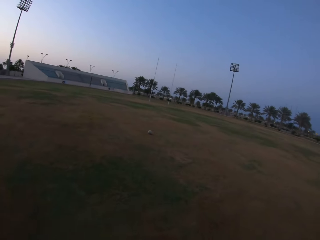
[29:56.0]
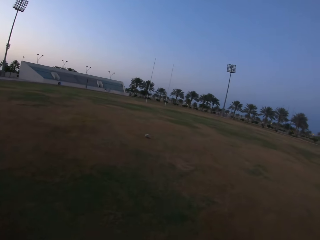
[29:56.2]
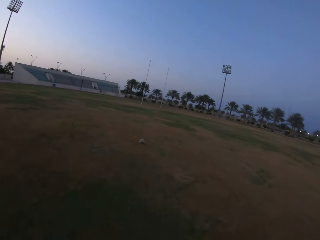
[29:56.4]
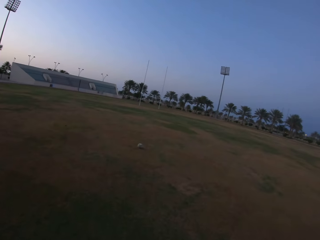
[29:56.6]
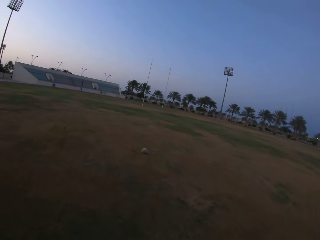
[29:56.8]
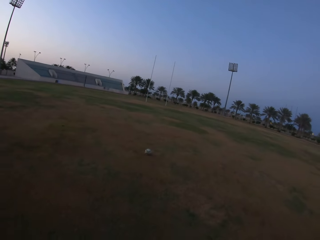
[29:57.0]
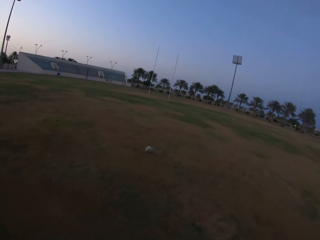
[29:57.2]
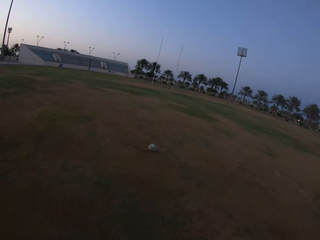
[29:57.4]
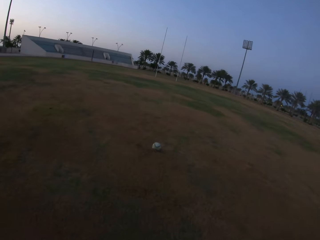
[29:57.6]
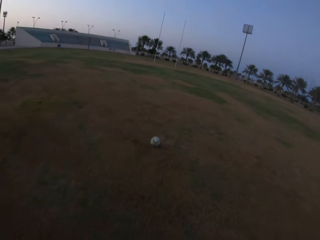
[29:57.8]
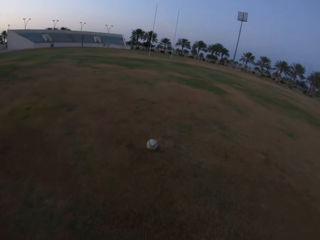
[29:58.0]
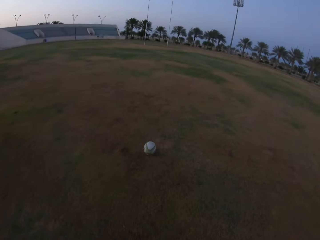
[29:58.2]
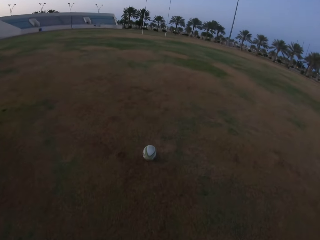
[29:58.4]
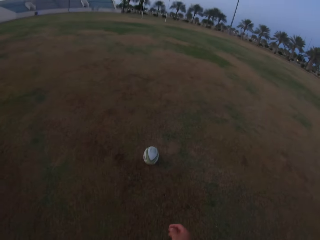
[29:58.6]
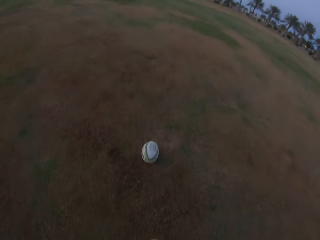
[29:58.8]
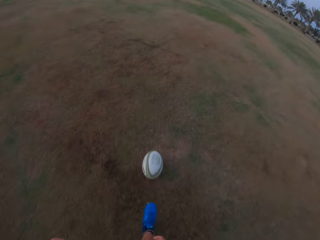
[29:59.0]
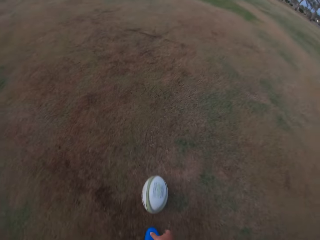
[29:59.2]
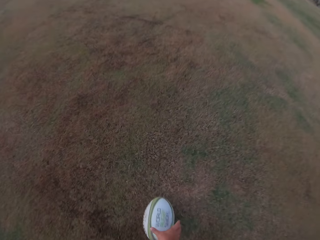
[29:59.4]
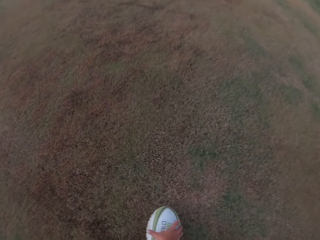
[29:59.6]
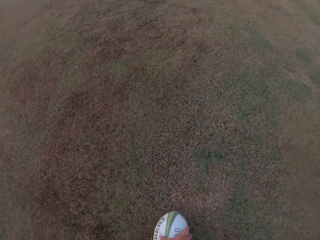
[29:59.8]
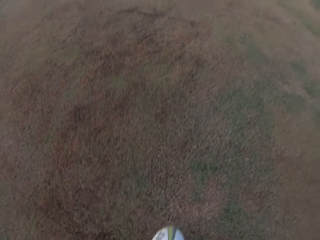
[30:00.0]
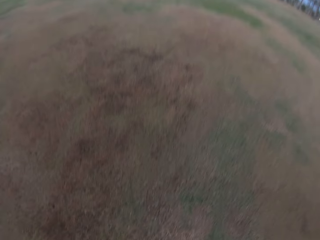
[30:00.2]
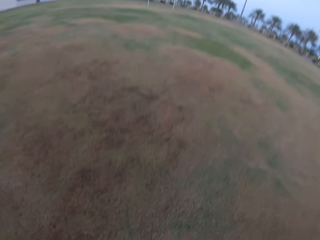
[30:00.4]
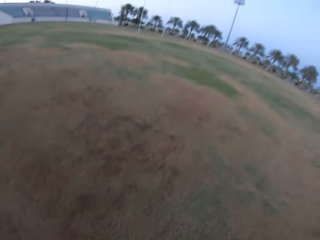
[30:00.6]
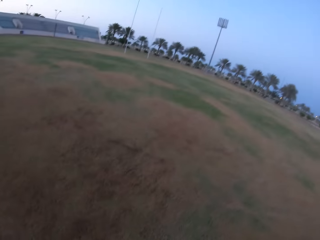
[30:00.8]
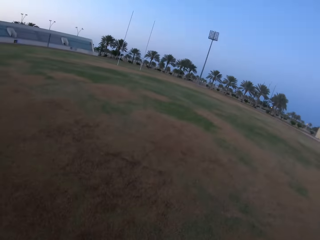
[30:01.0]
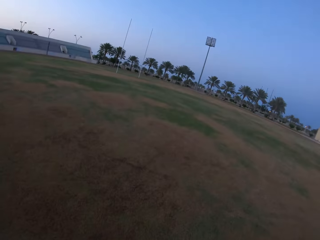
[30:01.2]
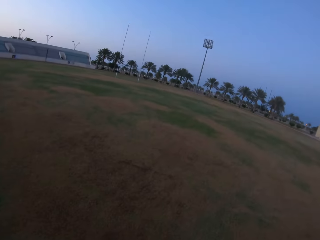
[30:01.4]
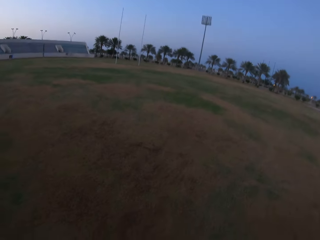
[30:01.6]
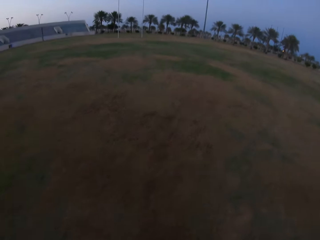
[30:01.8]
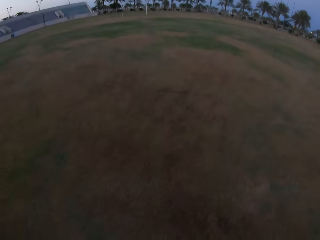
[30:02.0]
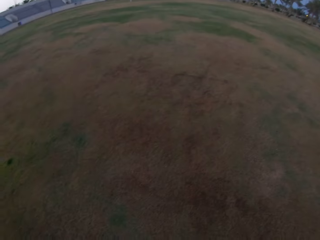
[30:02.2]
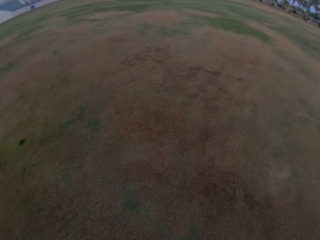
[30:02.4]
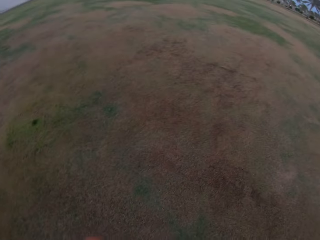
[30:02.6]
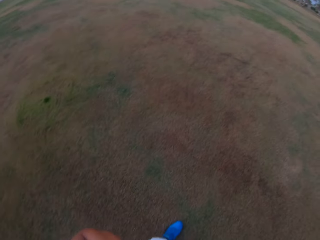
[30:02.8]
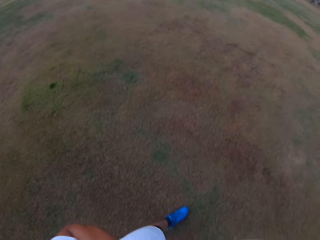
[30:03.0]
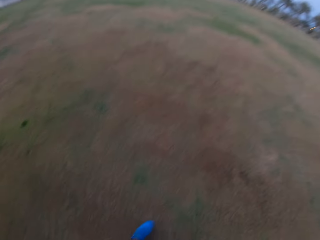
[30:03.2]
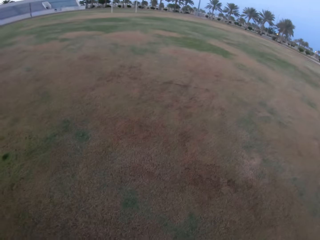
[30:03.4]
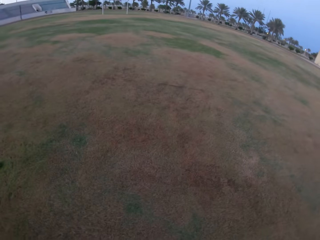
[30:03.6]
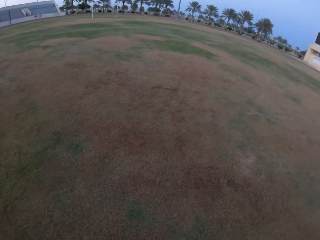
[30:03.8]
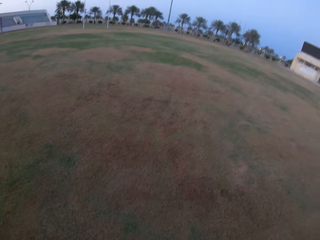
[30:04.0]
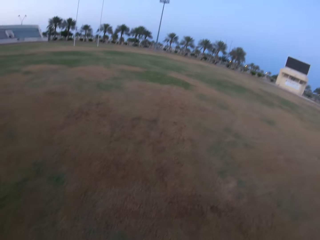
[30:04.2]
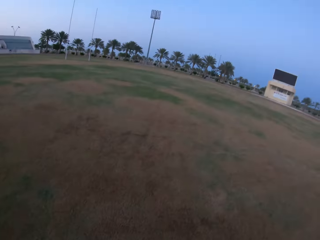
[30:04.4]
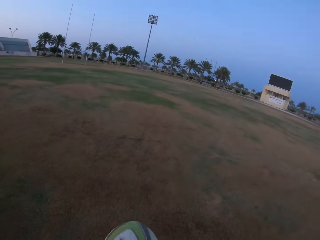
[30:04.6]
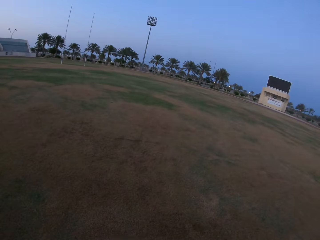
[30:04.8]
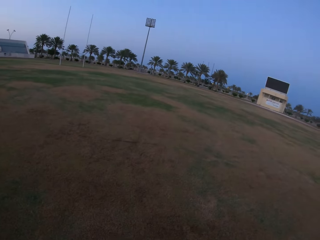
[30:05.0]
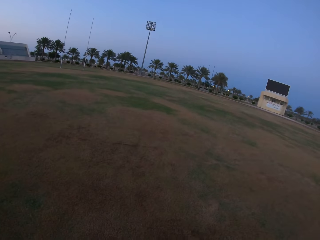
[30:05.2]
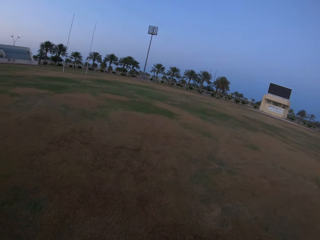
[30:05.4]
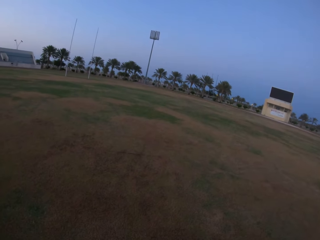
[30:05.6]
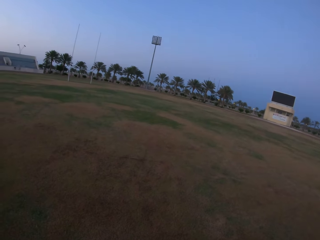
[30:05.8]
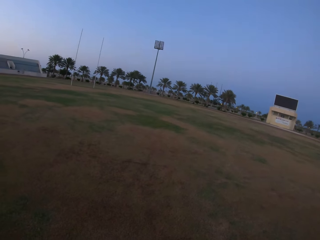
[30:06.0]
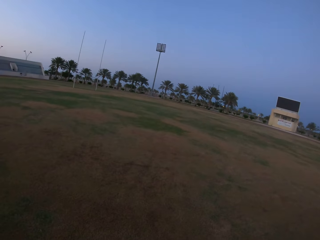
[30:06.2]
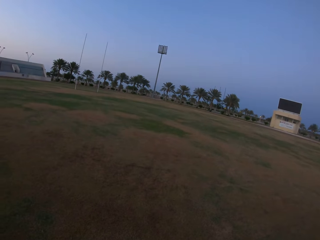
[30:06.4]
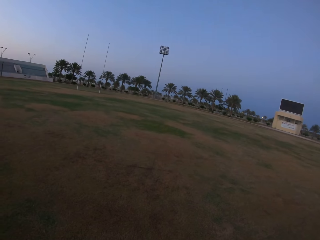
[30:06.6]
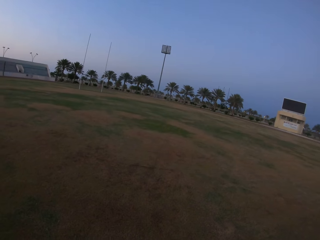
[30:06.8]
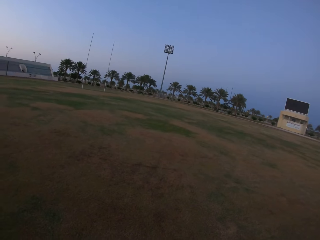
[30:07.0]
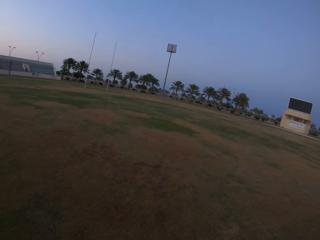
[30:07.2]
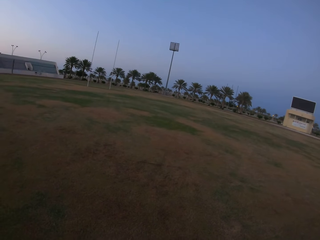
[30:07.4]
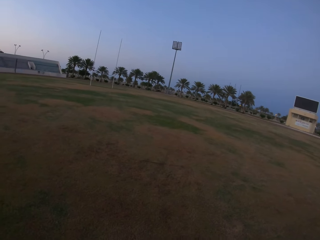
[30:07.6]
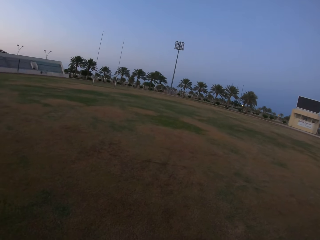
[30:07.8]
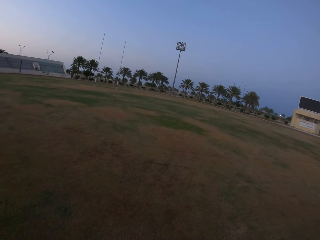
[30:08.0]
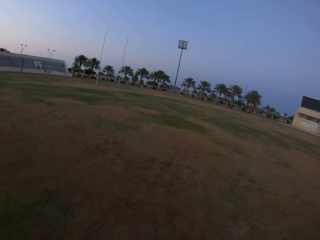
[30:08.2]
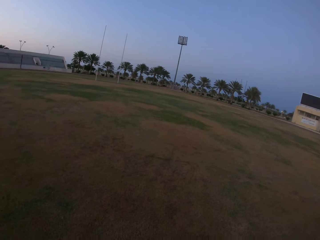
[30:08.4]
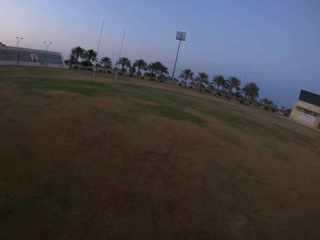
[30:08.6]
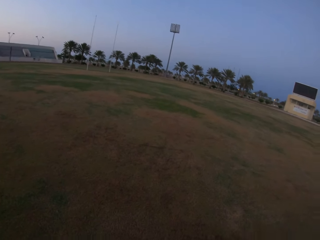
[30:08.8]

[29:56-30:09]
The camera wearer picks the ball from the ground. They look around the field.

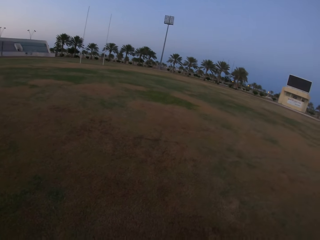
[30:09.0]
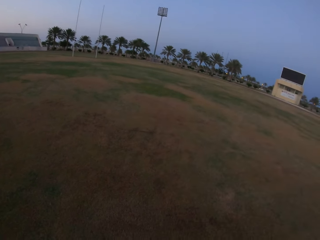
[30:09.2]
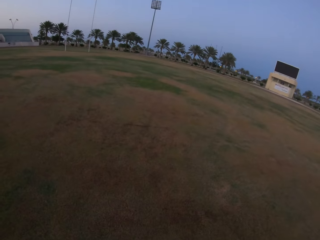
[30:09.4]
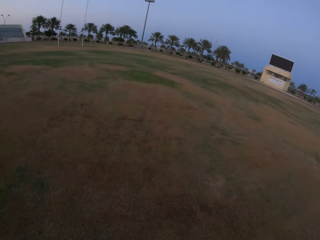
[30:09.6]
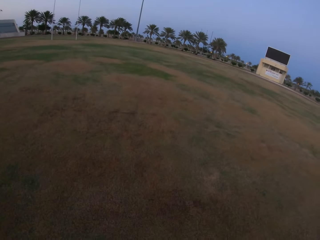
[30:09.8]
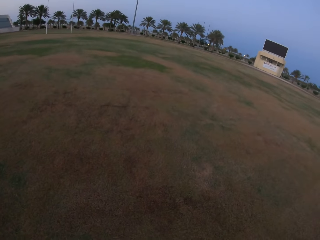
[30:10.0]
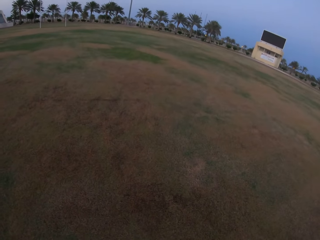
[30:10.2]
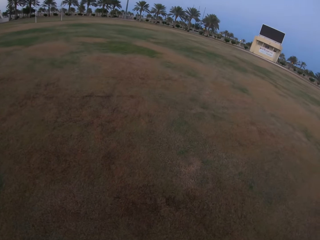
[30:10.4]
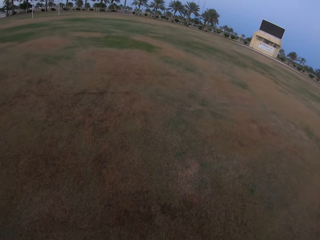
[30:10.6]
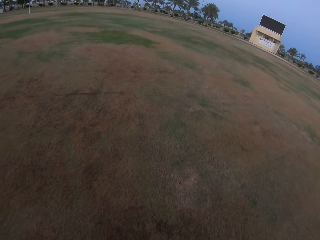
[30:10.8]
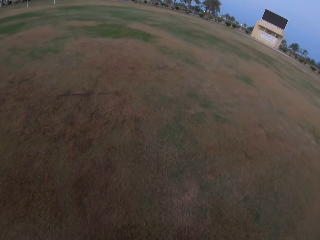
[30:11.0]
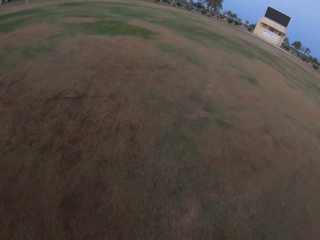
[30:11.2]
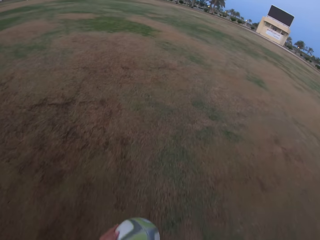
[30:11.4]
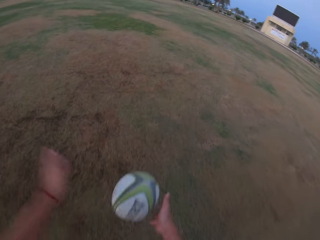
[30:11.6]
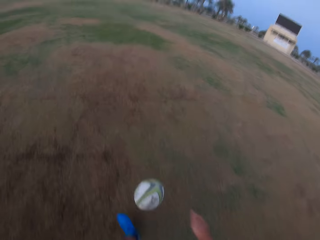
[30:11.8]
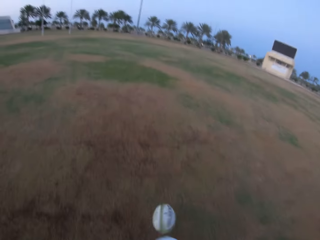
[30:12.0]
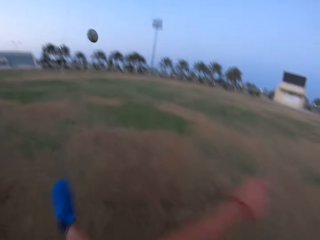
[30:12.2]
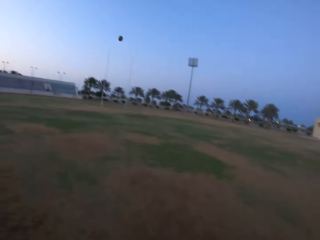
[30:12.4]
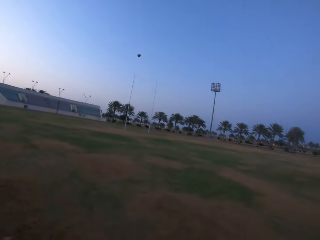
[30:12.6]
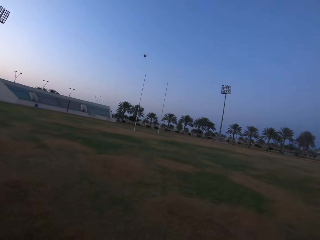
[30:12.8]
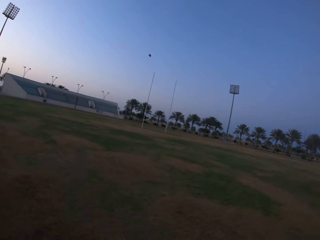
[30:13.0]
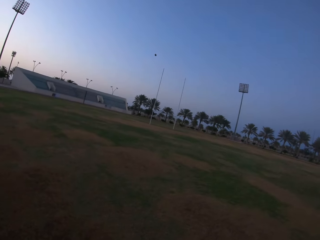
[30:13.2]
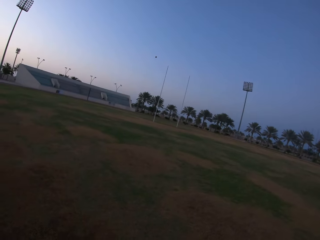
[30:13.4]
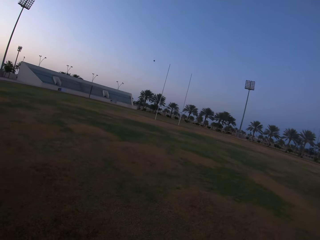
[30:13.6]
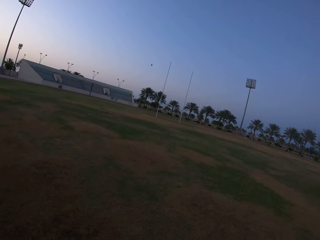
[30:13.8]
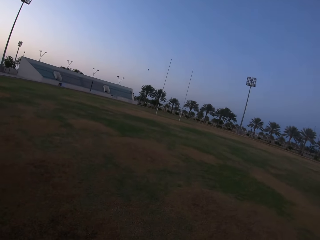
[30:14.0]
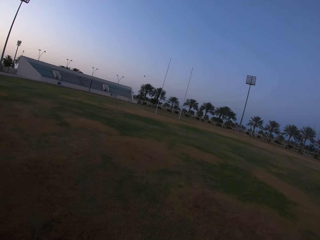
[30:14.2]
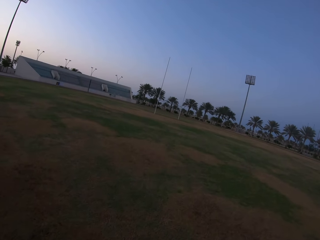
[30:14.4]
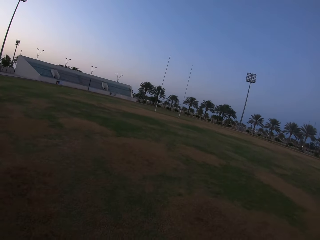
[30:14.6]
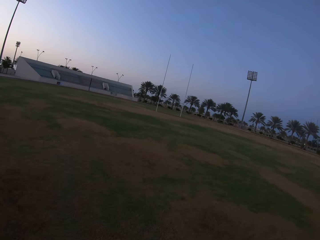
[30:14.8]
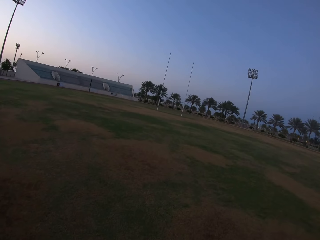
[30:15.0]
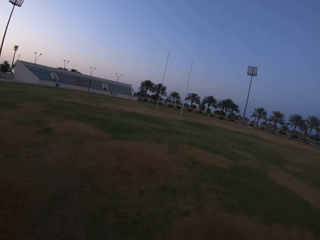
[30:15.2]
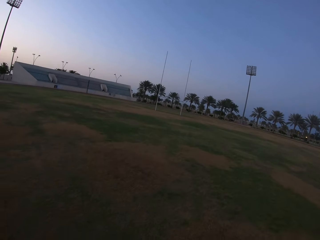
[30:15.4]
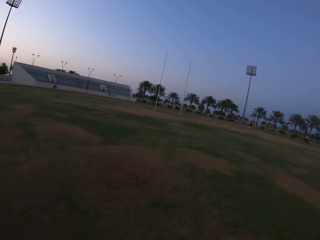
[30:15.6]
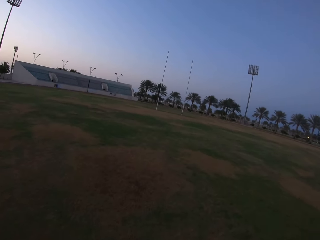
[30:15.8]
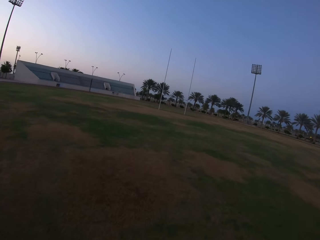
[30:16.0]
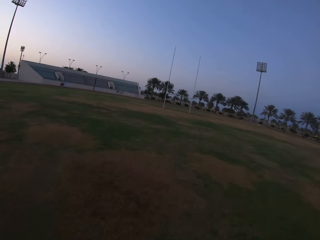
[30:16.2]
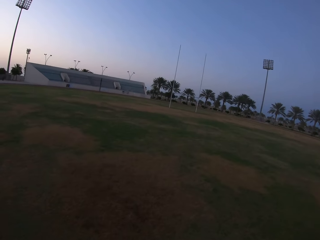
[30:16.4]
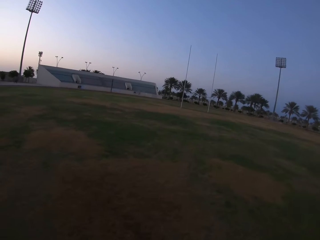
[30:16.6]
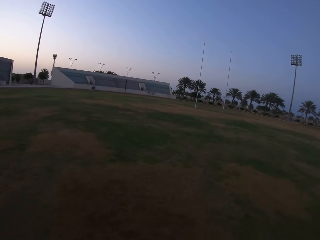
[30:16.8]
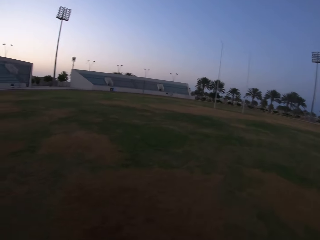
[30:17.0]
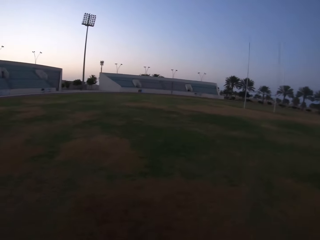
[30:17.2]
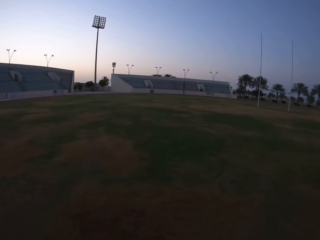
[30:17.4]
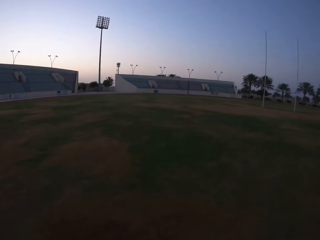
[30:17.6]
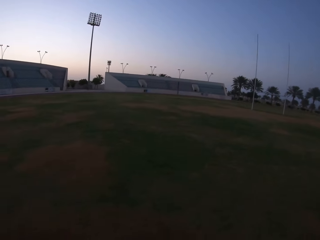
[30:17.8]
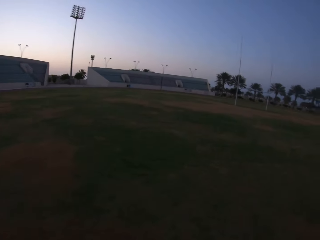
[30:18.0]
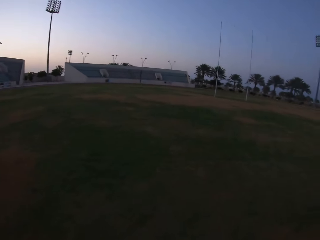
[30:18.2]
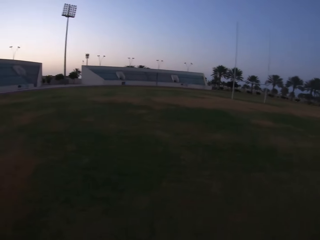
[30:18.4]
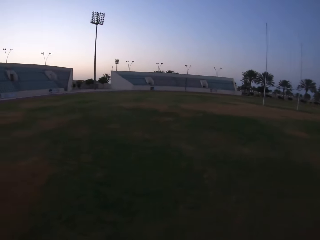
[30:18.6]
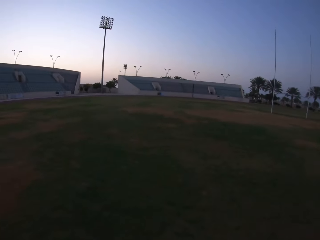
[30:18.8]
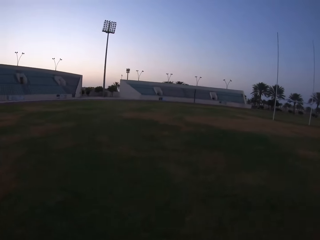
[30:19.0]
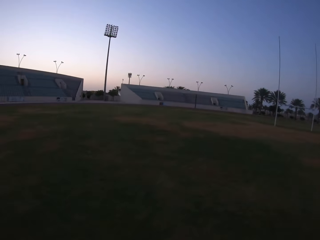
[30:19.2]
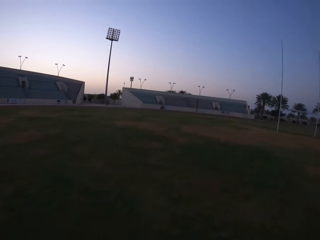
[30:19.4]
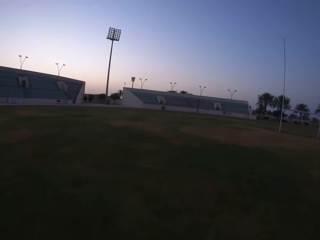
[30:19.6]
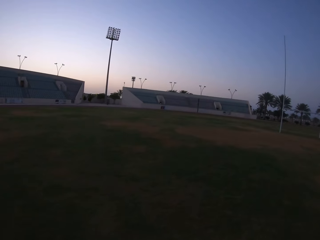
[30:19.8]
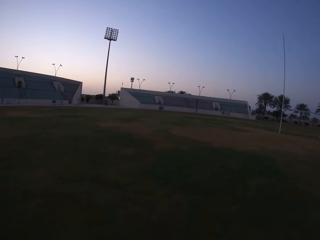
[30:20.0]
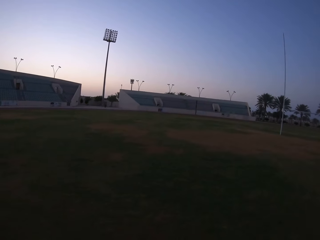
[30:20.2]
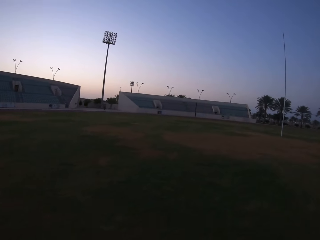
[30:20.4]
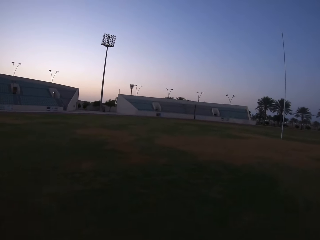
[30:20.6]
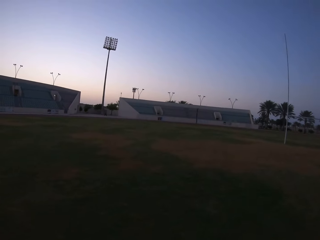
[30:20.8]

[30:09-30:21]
The camera wearer prepares to kick the ball. They hold the ball, release the ball, and kick the ball. They run towards the ball. They walk in the field.
